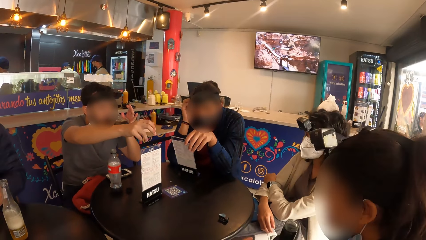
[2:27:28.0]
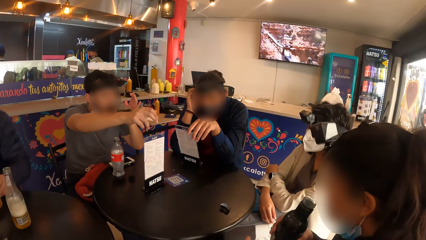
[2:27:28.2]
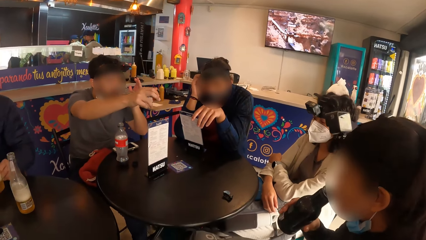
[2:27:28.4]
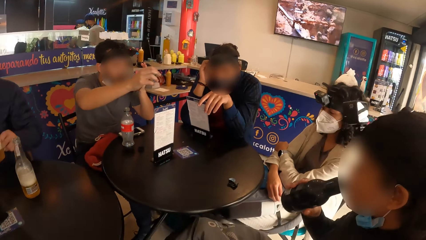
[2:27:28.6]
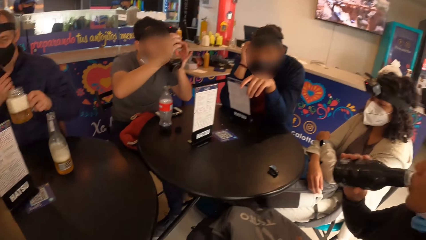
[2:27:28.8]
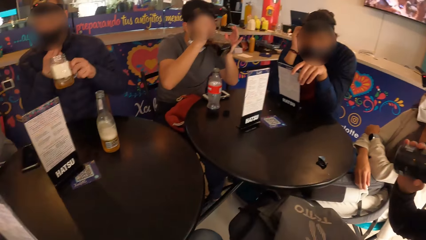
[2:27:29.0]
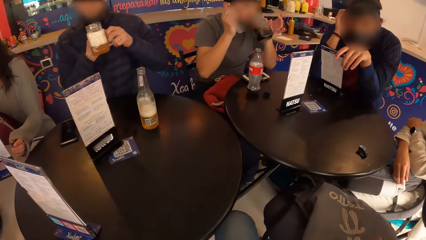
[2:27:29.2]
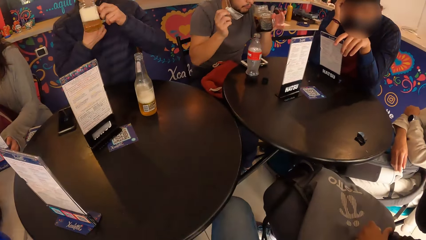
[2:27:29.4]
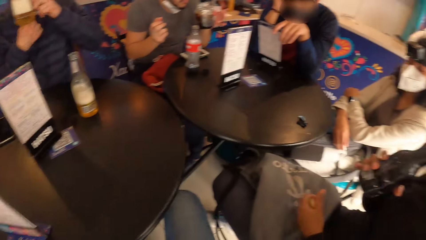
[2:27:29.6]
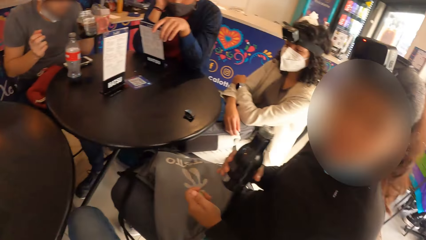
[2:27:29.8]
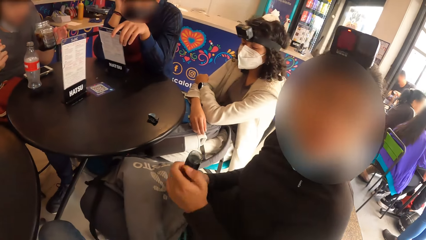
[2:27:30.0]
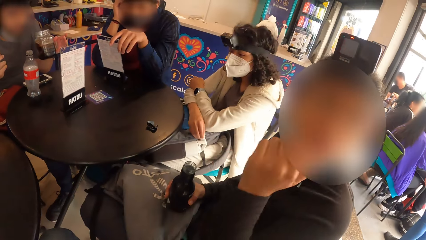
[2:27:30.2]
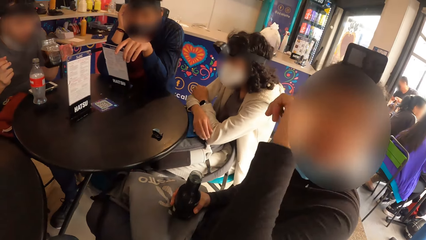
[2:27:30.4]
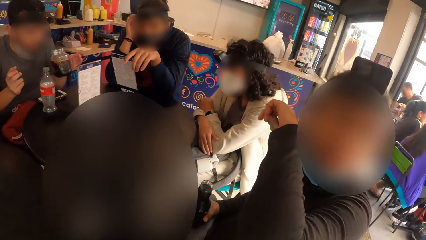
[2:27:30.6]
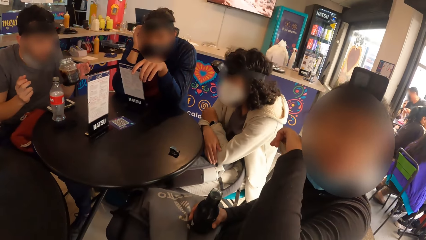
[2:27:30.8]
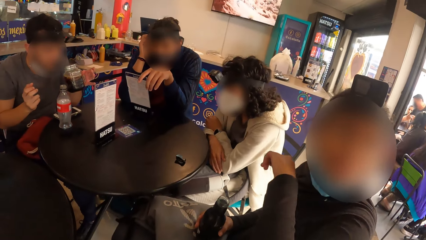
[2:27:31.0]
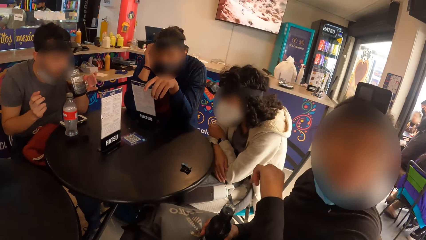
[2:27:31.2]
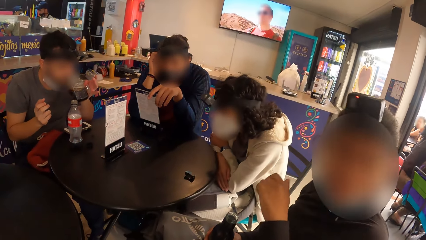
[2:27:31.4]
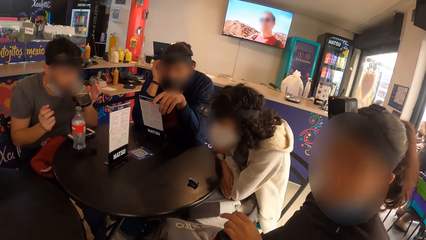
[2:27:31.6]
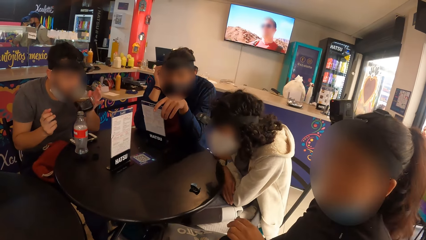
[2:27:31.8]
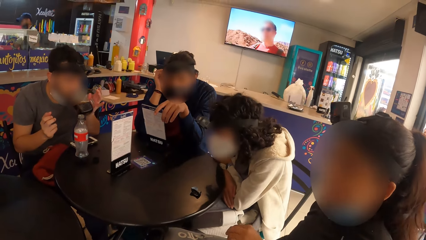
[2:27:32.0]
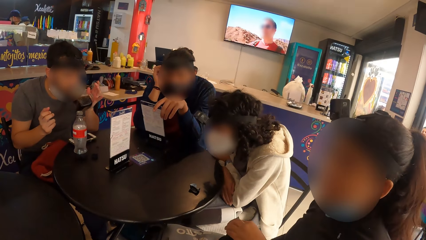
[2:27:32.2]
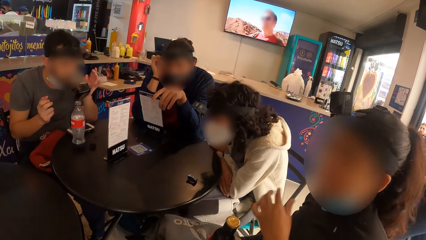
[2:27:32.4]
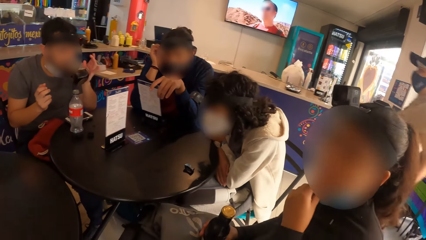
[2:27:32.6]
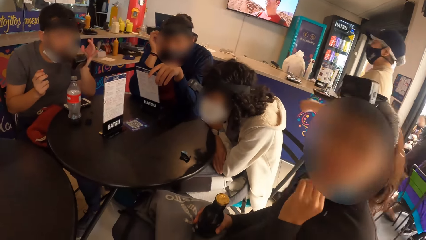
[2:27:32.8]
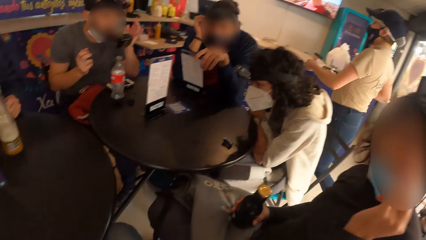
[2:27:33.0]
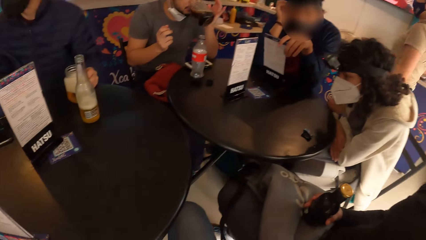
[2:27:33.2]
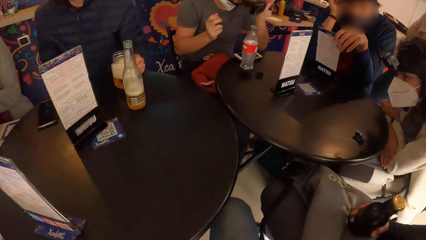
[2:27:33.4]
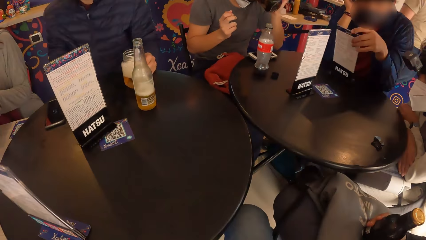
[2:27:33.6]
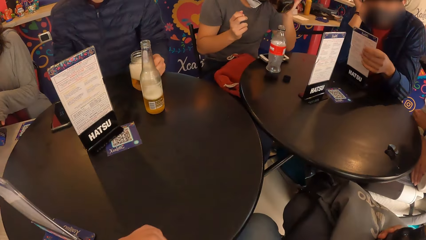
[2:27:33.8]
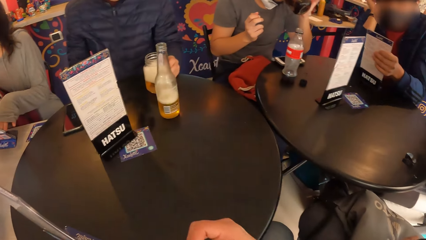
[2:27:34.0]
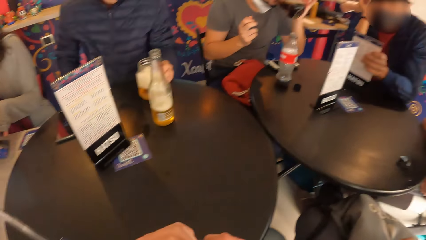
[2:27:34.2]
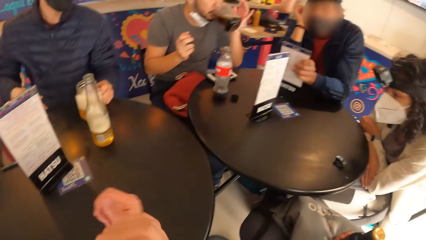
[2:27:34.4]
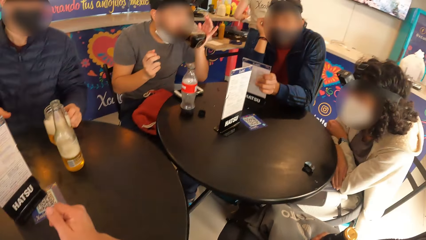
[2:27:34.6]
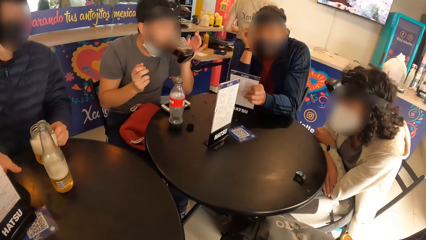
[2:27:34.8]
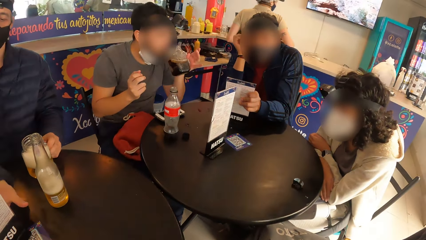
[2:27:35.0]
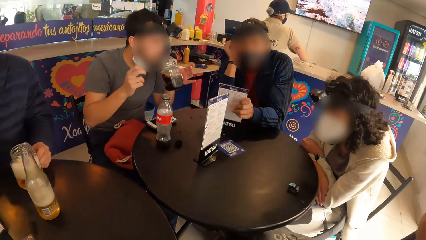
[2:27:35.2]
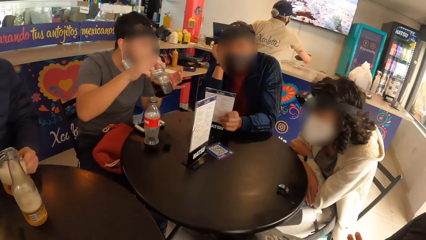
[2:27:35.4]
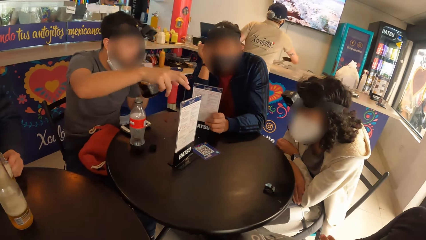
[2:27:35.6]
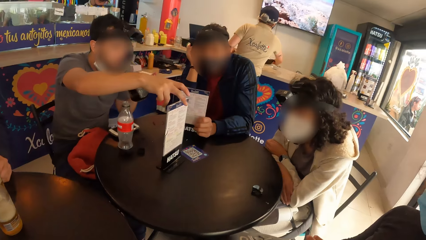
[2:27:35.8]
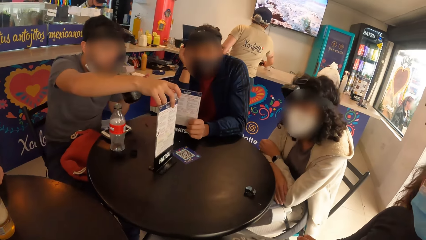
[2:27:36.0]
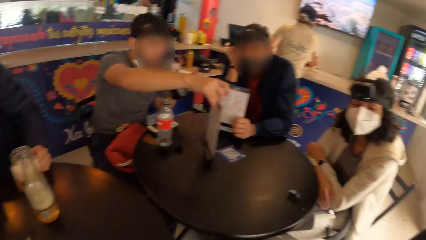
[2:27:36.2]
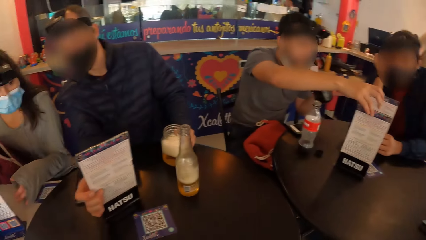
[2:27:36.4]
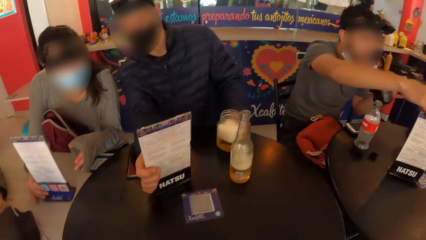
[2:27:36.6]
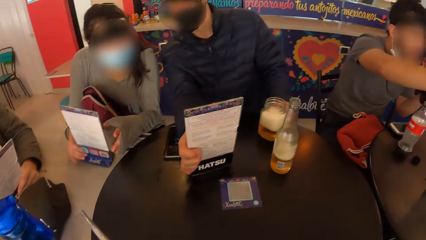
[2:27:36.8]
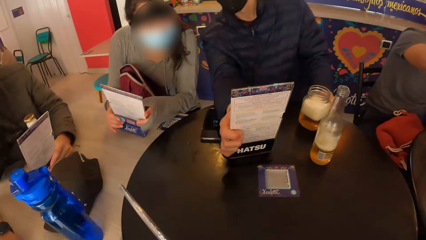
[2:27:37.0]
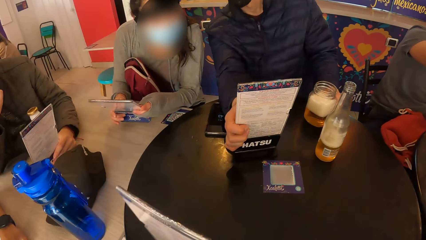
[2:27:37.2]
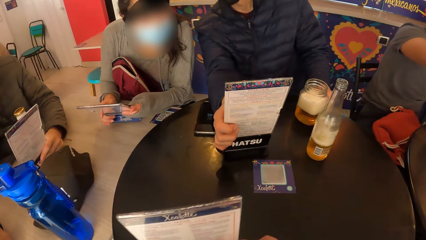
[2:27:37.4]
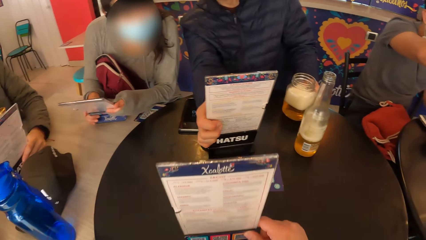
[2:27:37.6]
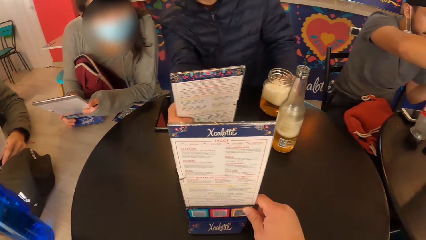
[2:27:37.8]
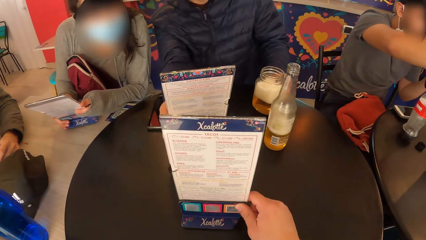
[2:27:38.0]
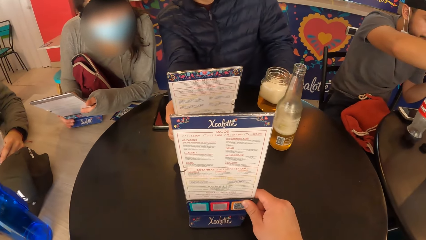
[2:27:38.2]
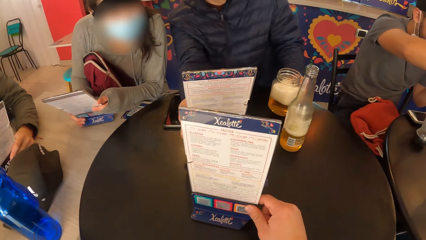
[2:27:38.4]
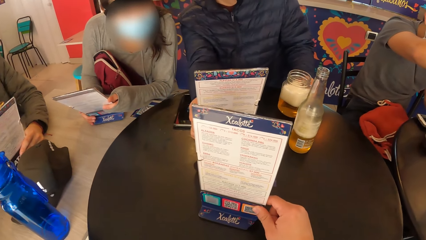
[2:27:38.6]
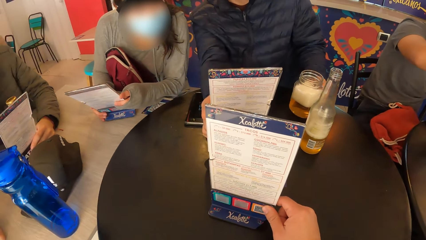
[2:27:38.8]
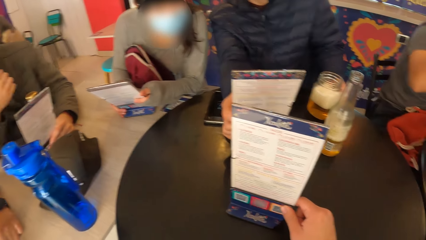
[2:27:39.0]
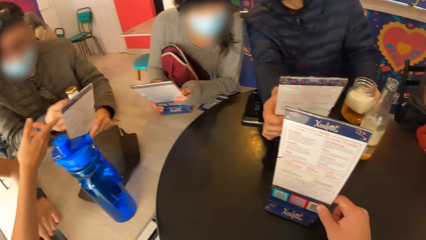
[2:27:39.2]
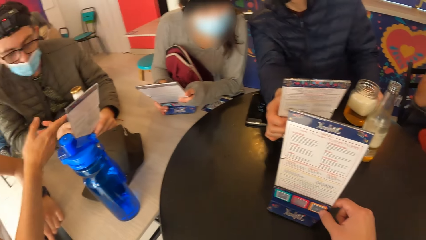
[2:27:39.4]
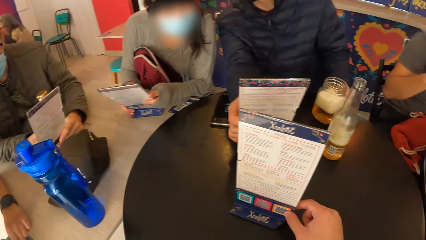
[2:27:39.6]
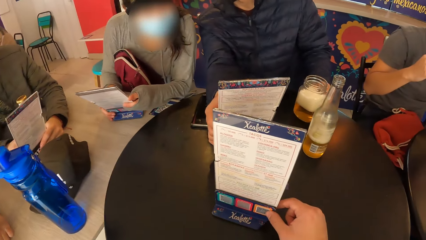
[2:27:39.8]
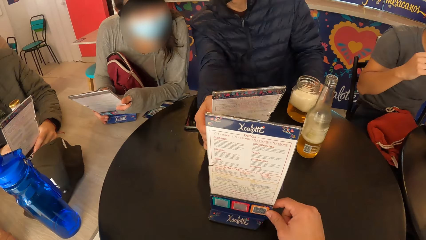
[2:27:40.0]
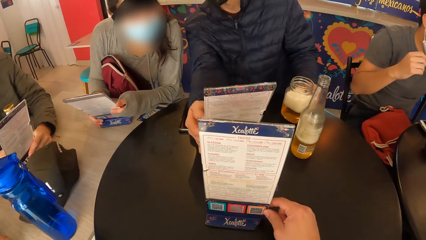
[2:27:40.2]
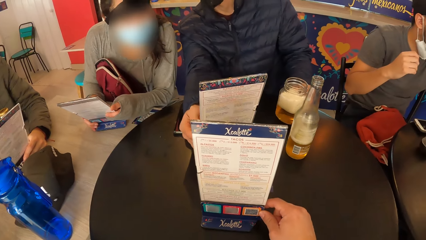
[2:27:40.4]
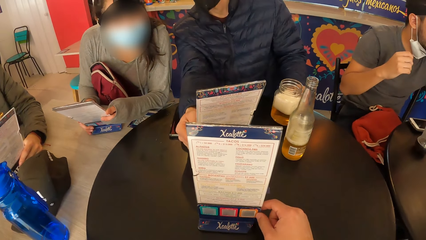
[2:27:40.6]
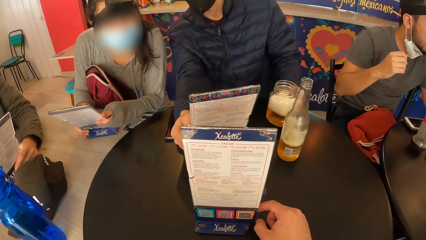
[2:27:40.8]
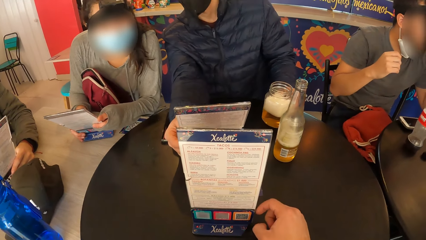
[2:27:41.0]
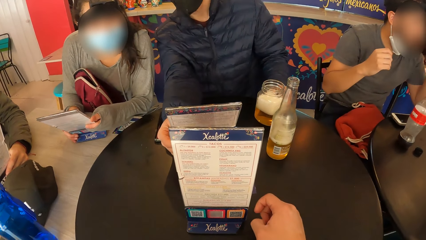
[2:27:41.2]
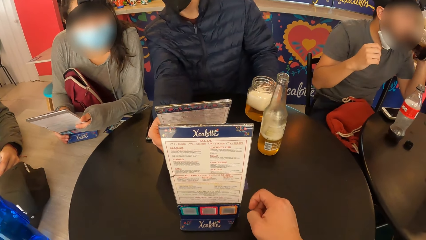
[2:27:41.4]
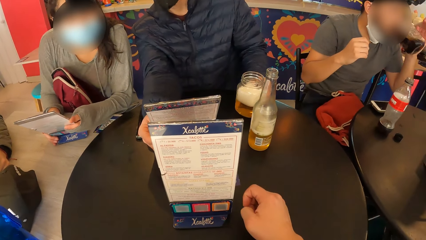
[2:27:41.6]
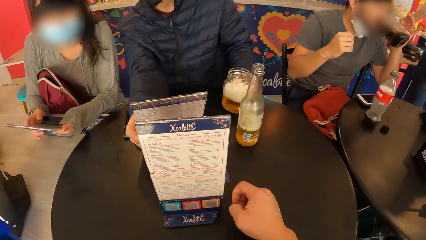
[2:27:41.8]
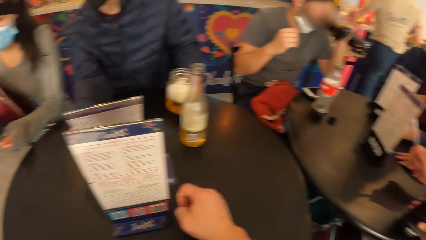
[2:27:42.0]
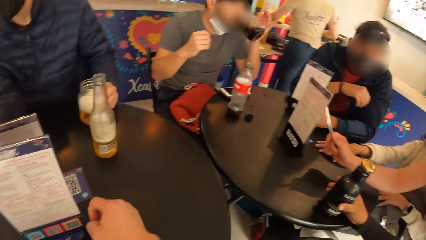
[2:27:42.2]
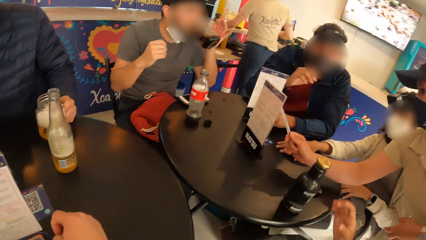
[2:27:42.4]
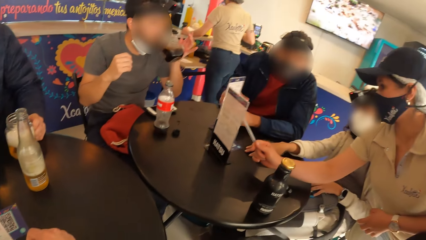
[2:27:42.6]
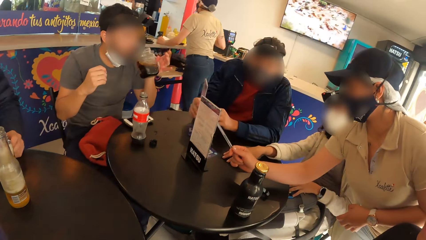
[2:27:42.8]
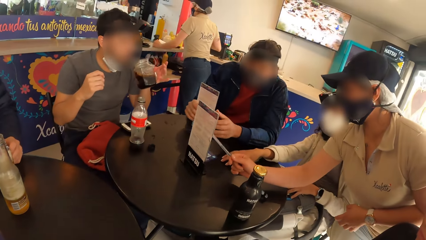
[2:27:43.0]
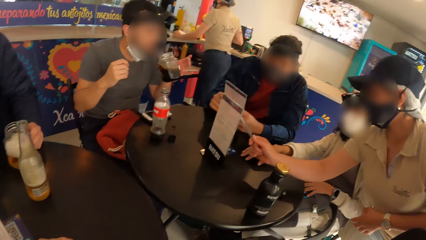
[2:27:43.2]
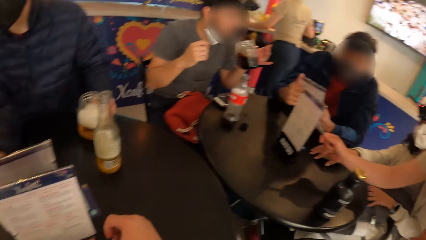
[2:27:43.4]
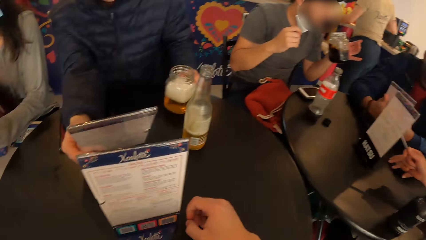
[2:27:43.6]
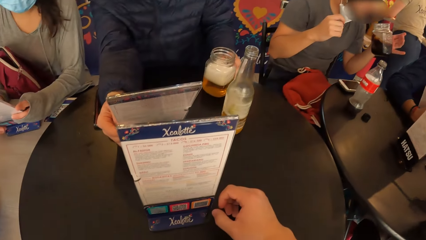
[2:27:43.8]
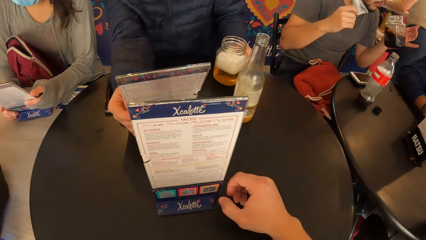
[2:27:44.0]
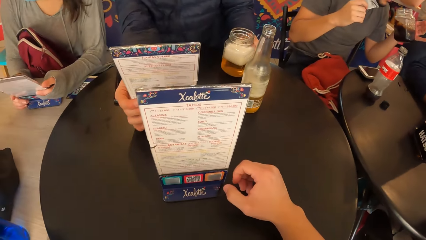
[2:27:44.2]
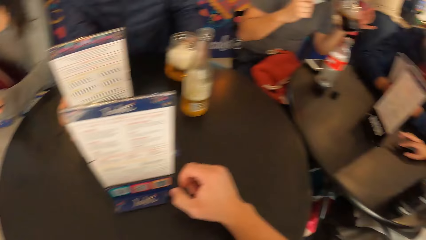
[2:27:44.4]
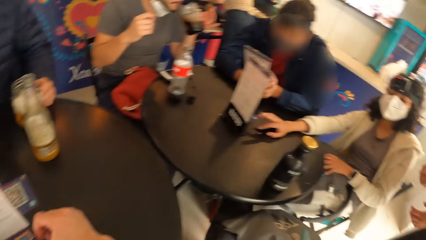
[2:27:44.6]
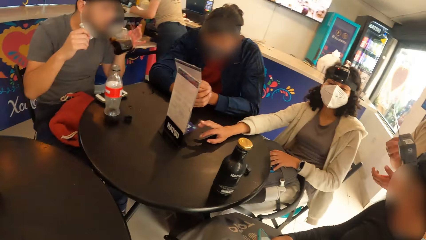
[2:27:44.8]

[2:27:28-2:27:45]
The woman drinks from the bottle in her right hand. The woman closes the bottle in her right hand with the cover in her left hand. The man moves a table top menu with his right hand. Another woman holds a table top menu with both hands. The camera wearer moves a table top menu on the table with his right hand. He puts the menu on the table.
